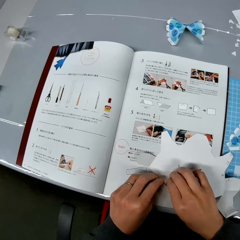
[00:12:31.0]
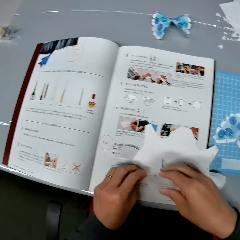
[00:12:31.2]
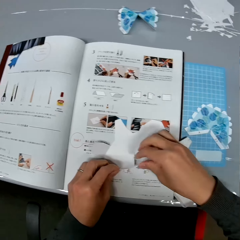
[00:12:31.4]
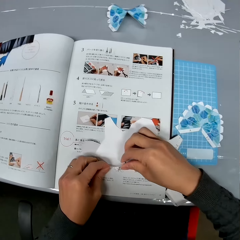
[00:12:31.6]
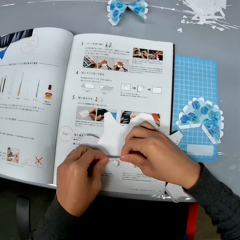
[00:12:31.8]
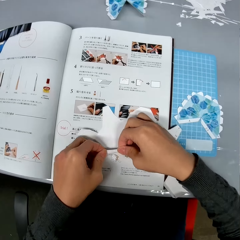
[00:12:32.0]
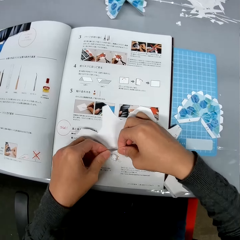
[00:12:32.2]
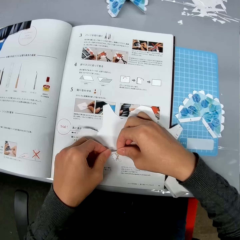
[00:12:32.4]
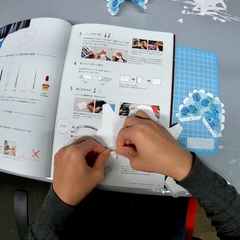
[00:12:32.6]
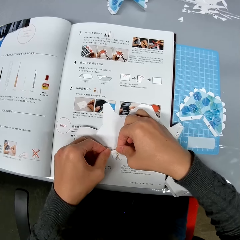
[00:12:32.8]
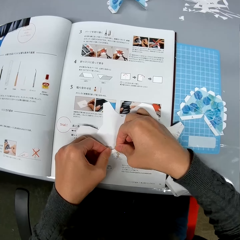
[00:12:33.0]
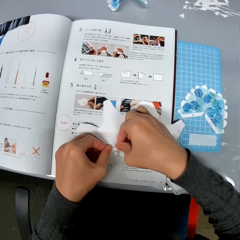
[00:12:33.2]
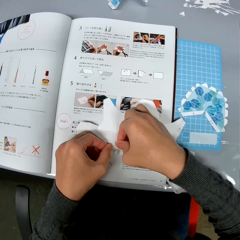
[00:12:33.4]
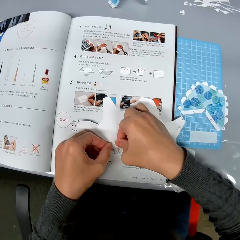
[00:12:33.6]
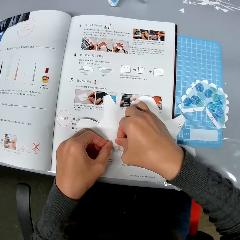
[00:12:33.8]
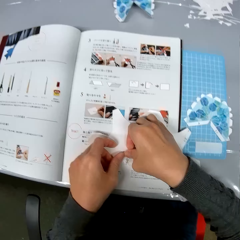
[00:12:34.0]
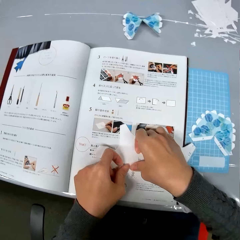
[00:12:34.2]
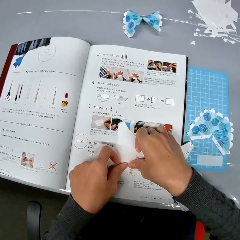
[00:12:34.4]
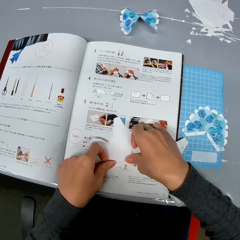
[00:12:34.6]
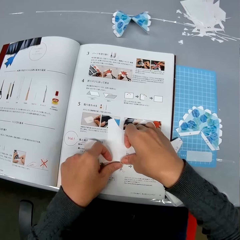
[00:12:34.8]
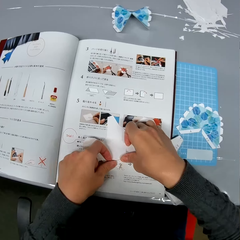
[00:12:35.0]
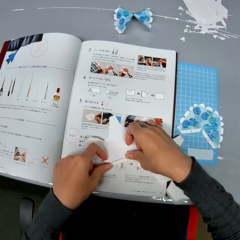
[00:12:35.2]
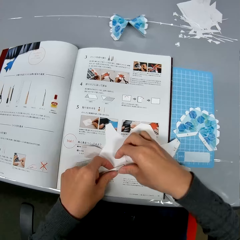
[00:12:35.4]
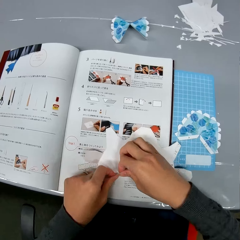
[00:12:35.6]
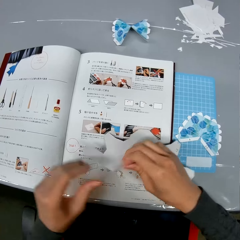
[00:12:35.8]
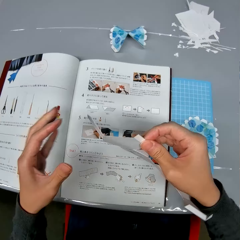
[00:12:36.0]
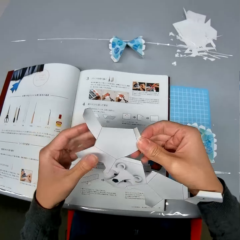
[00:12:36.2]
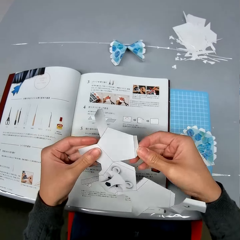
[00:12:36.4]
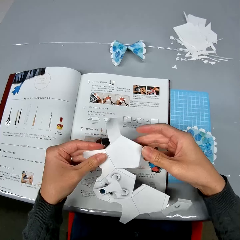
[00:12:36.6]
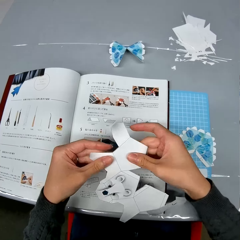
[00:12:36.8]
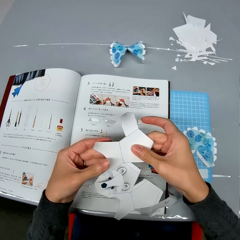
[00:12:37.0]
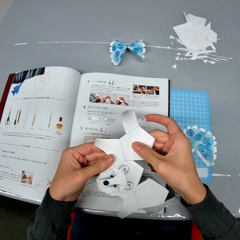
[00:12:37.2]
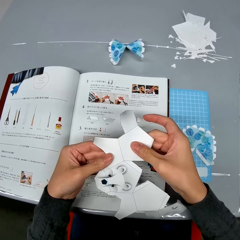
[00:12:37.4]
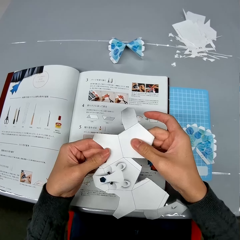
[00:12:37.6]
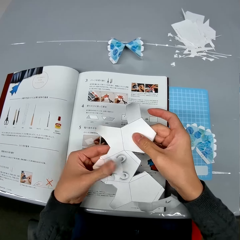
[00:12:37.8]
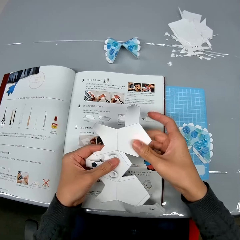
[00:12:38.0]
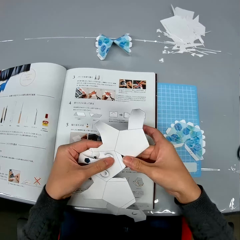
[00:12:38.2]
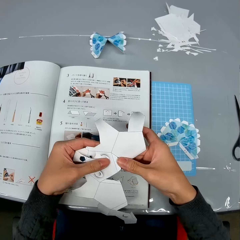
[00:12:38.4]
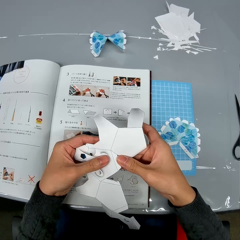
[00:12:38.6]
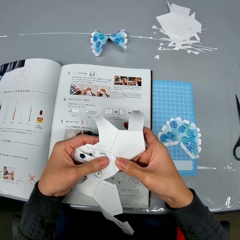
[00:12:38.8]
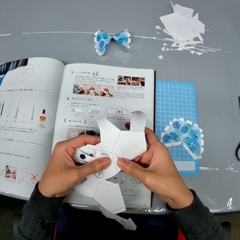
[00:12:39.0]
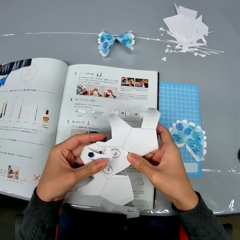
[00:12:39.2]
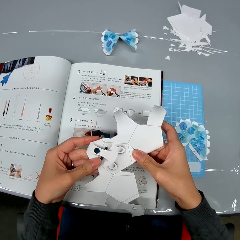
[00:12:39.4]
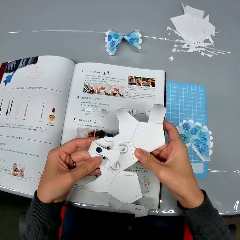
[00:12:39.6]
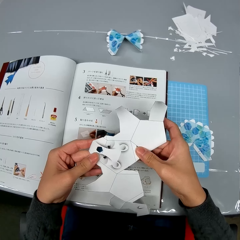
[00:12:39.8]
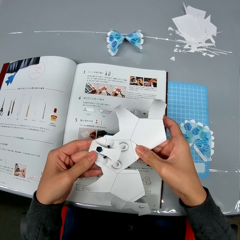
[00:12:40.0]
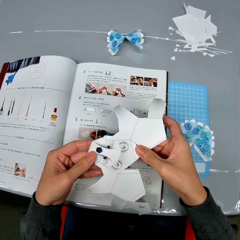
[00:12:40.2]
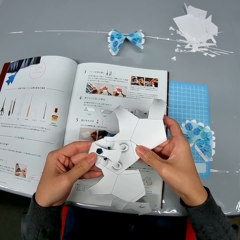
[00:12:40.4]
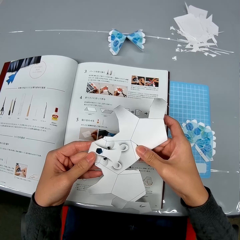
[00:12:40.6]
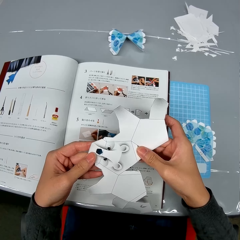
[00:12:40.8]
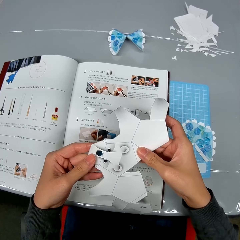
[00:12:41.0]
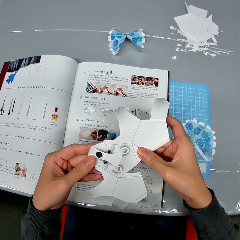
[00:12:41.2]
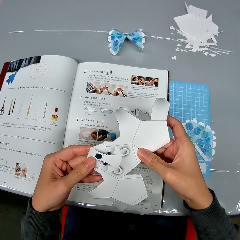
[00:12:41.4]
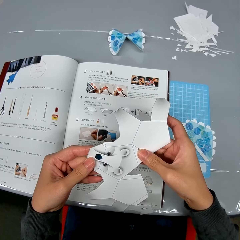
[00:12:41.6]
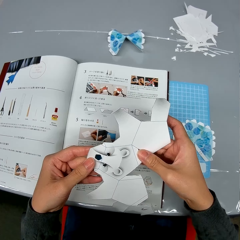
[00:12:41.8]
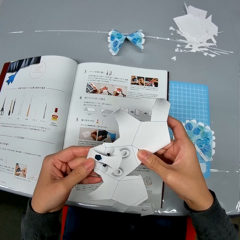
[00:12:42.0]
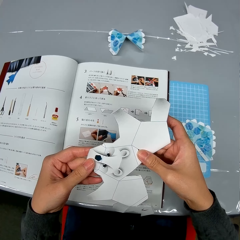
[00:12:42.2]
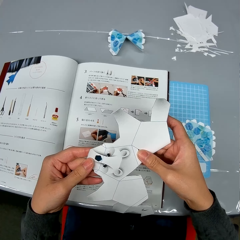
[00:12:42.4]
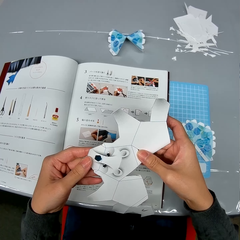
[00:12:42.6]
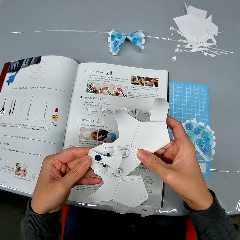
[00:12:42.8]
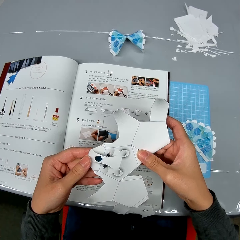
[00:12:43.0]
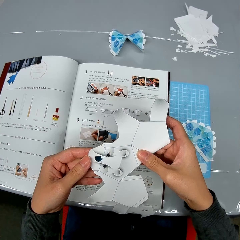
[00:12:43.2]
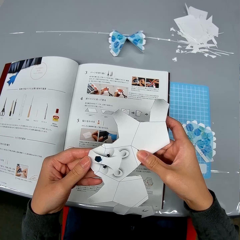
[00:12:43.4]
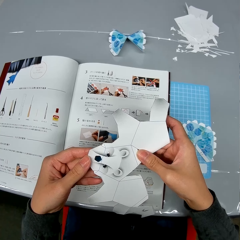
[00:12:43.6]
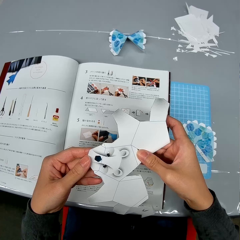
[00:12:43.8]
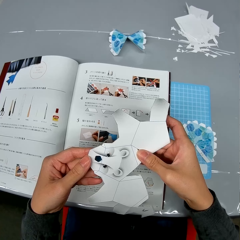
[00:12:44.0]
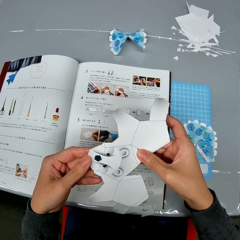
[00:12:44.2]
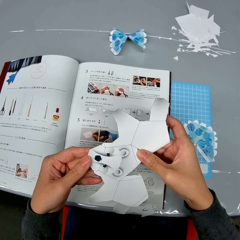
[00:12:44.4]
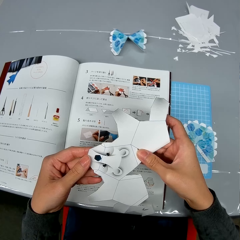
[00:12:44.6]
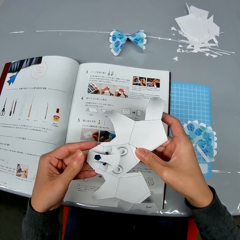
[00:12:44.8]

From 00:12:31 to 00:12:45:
The camera wearer places the paper on the table. They fold the piece of paper. They lift the paper off the book. They touch the paper. They look at the paper.

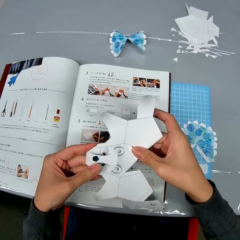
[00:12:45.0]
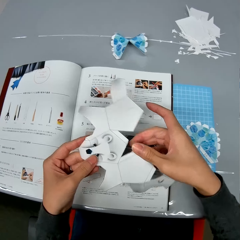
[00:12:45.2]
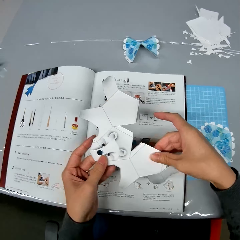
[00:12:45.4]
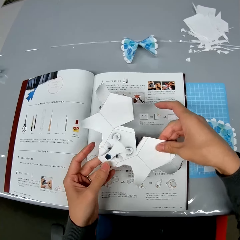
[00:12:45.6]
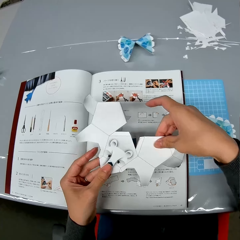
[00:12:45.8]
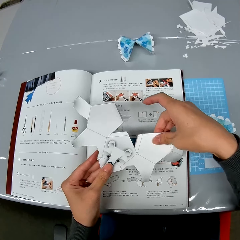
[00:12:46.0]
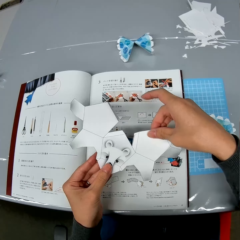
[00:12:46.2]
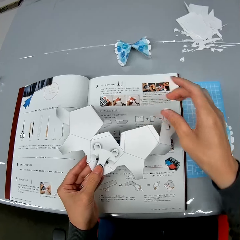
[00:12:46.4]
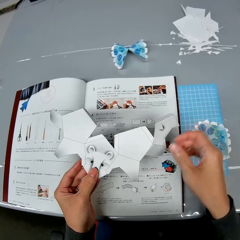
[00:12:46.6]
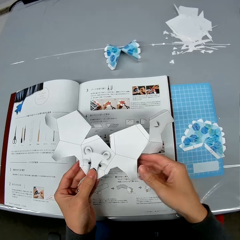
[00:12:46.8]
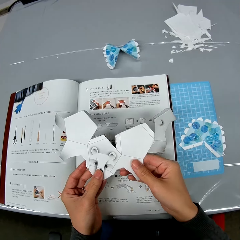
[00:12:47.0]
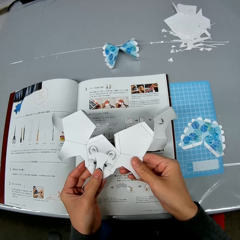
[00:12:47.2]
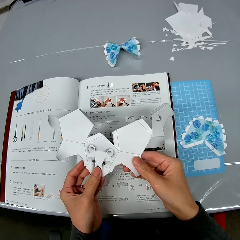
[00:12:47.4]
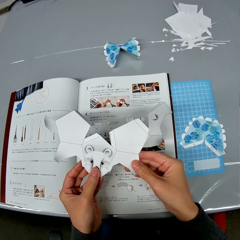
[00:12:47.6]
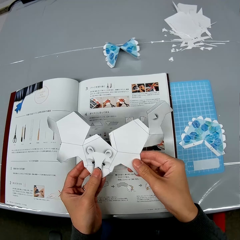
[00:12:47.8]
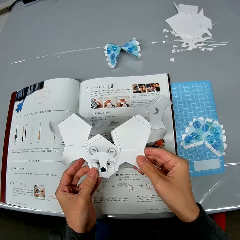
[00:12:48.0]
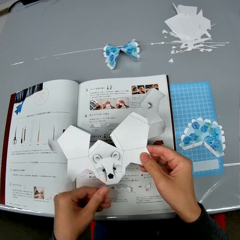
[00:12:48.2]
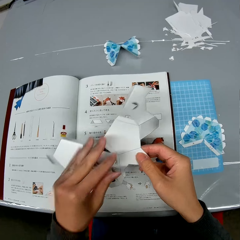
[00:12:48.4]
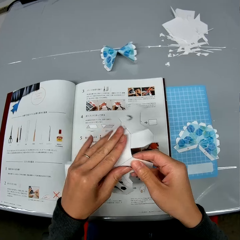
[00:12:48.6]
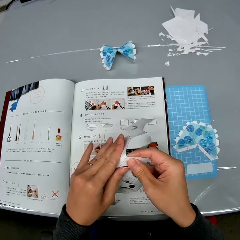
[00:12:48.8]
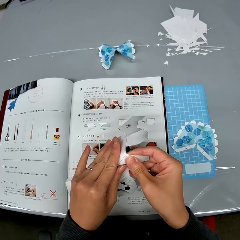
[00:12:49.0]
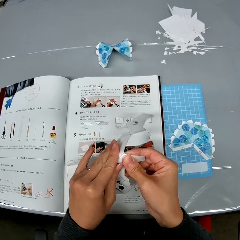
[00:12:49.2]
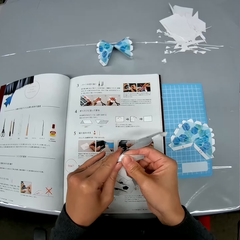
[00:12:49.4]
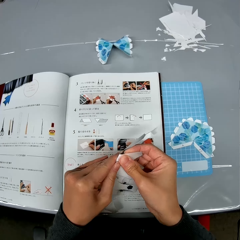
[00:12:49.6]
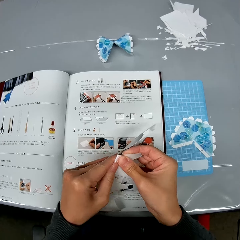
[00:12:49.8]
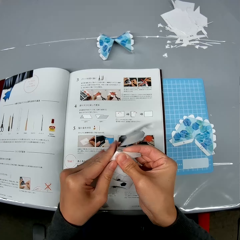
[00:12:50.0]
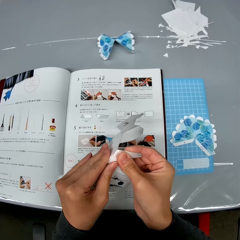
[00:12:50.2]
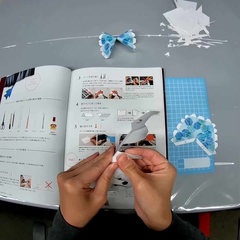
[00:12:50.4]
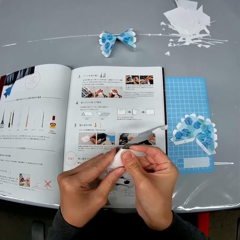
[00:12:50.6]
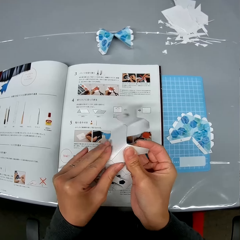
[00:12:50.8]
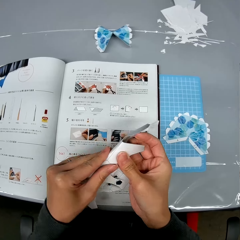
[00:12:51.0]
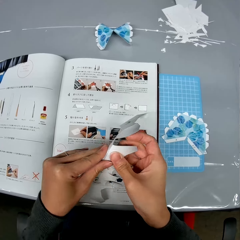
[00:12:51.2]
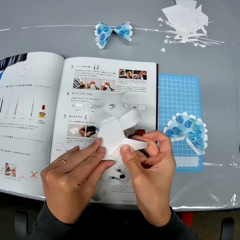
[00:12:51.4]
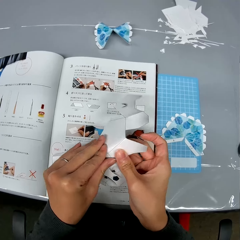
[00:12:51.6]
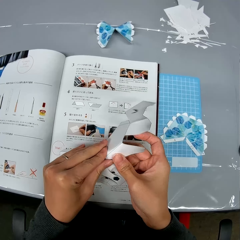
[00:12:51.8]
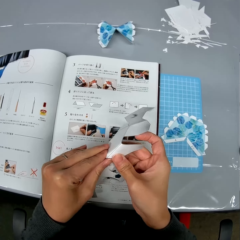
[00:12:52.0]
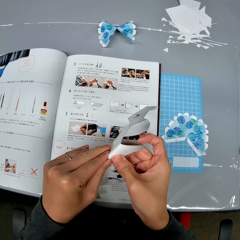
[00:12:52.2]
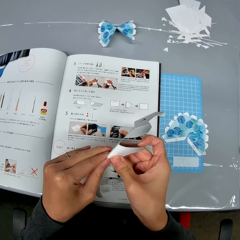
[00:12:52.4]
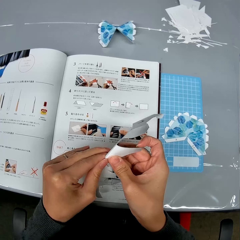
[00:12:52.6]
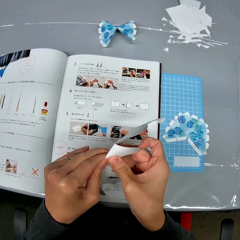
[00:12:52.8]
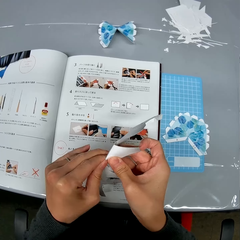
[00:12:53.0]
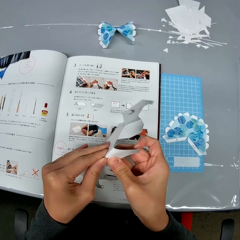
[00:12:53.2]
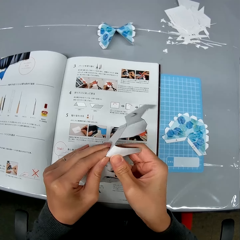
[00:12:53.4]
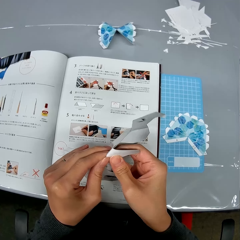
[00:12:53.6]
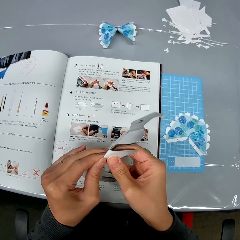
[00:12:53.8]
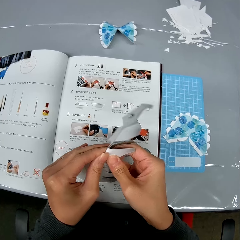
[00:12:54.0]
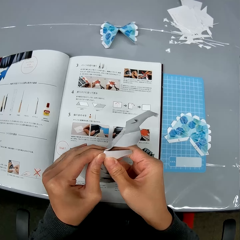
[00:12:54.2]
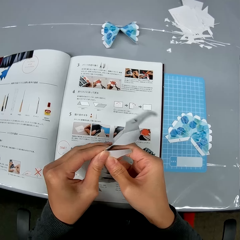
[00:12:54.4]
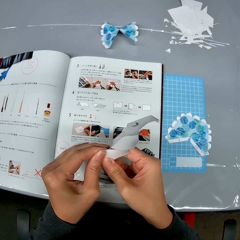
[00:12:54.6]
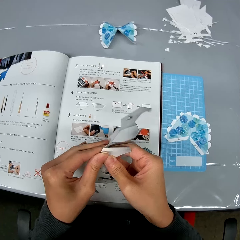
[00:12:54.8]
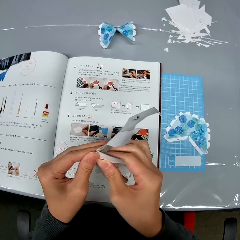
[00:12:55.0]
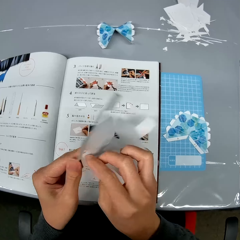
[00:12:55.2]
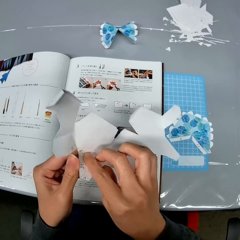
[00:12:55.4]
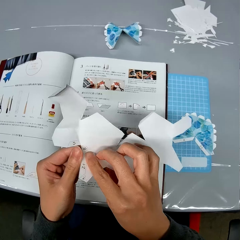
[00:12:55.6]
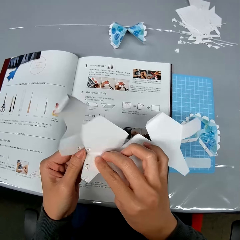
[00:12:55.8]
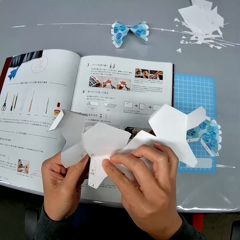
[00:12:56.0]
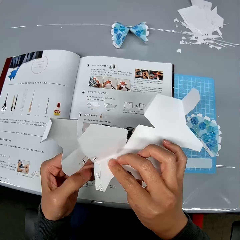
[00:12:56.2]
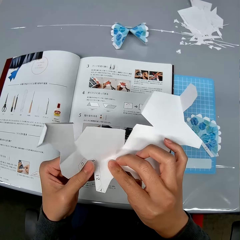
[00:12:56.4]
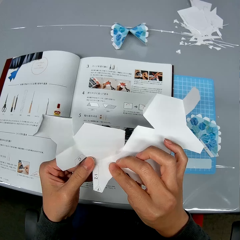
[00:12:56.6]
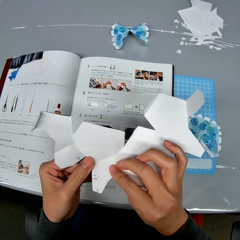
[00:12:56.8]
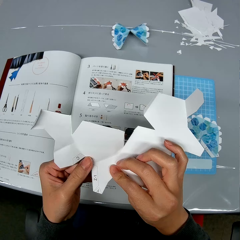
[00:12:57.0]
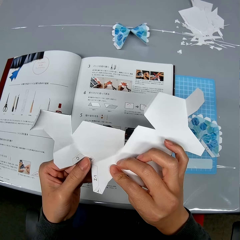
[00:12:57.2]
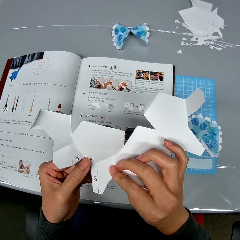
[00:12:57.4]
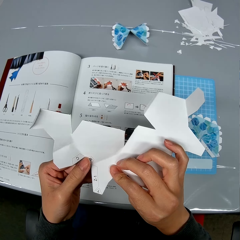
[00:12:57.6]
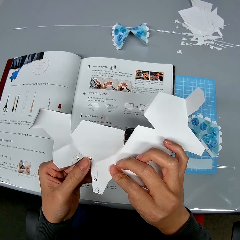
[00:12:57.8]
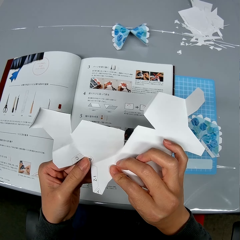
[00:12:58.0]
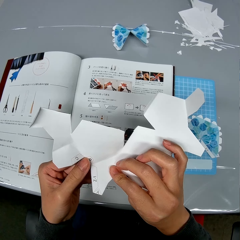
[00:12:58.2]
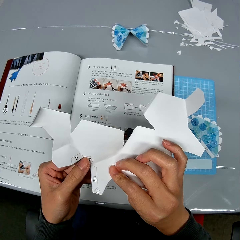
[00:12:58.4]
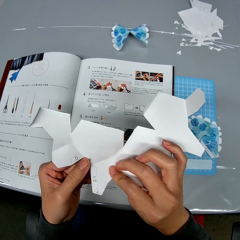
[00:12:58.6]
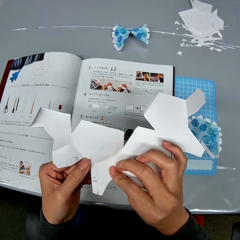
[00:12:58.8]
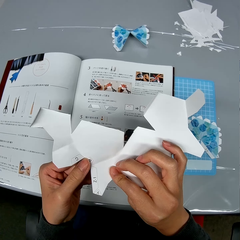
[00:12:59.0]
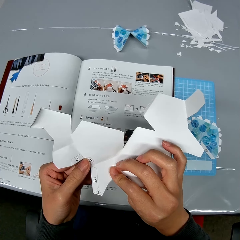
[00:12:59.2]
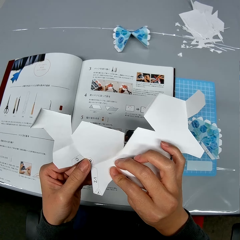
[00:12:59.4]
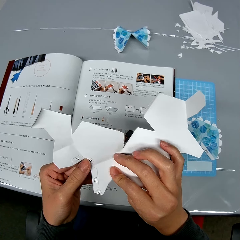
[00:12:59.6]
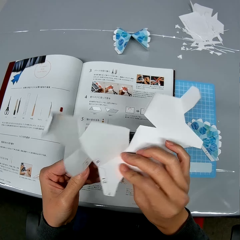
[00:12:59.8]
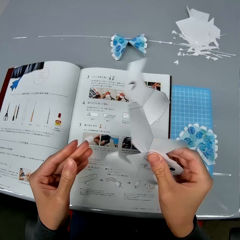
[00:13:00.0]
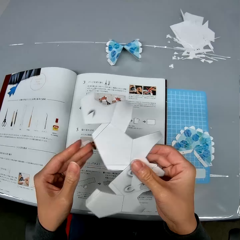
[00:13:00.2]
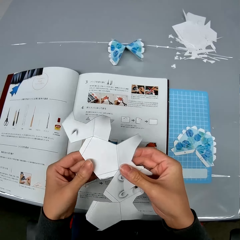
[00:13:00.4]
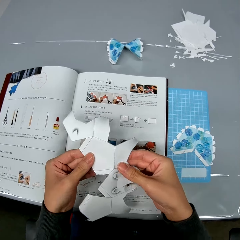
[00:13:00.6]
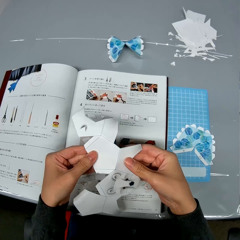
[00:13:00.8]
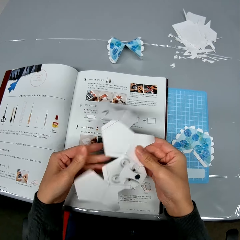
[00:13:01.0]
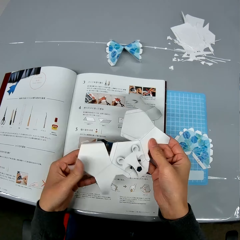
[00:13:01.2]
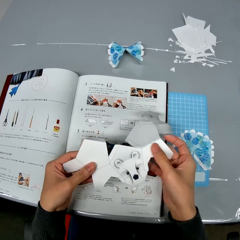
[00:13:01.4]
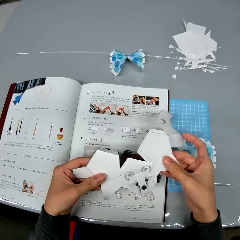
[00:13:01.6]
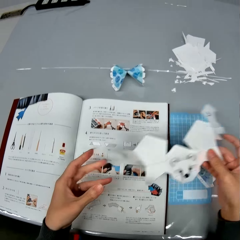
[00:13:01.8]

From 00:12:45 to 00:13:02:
The camera wearer touches the paper. They fold the piece of paper. They turn the paper. They look at the paper. They turn the paper.
